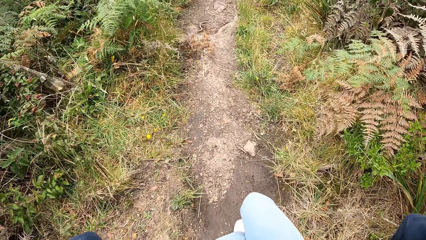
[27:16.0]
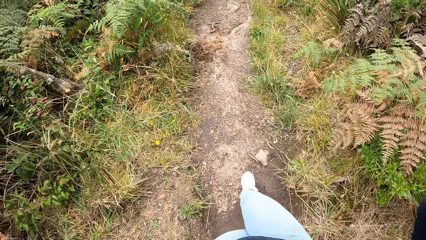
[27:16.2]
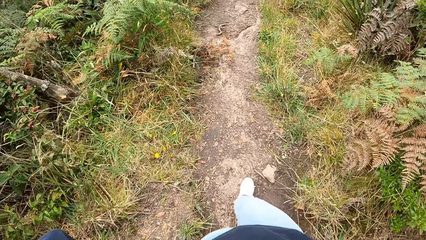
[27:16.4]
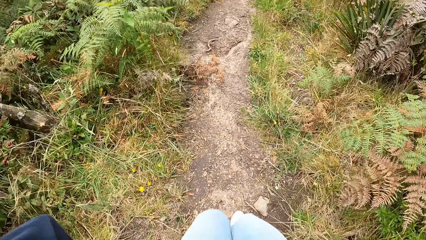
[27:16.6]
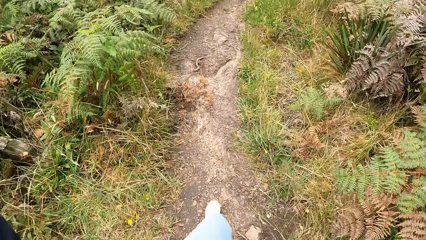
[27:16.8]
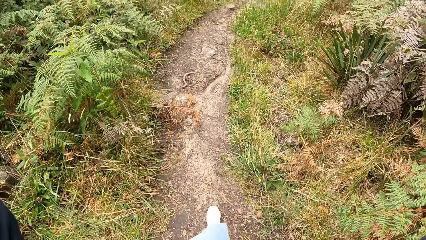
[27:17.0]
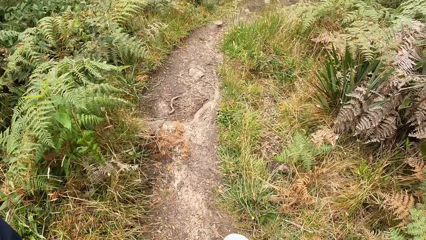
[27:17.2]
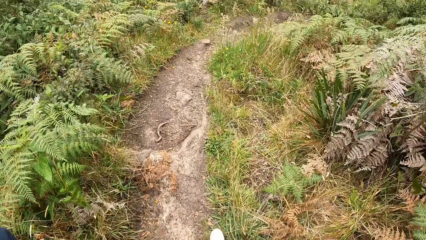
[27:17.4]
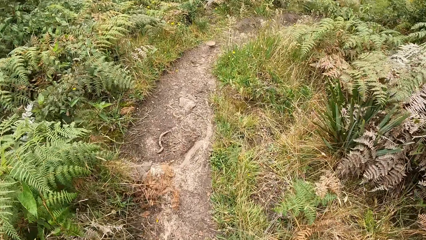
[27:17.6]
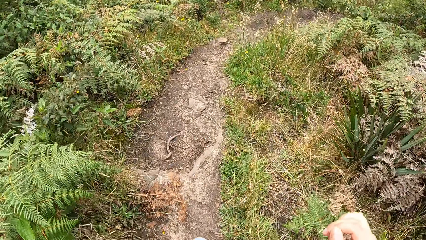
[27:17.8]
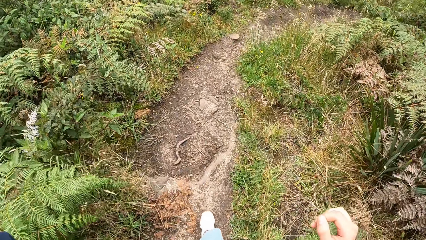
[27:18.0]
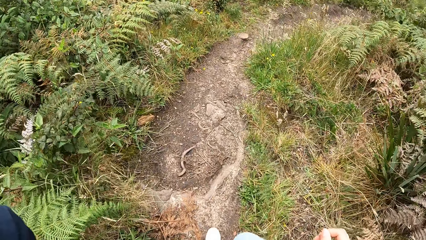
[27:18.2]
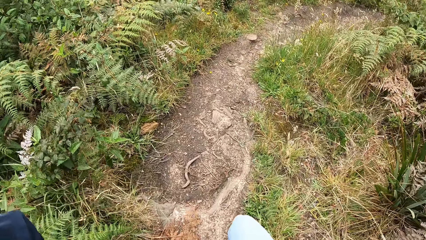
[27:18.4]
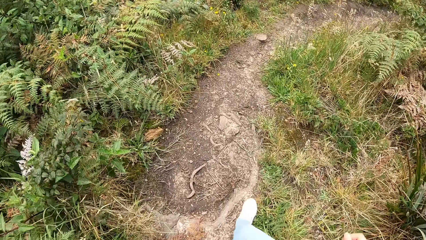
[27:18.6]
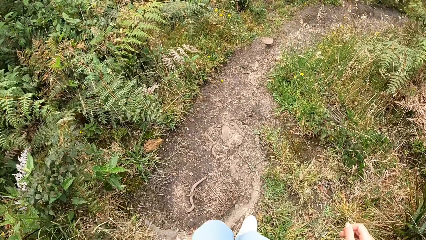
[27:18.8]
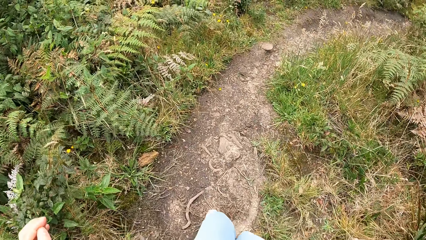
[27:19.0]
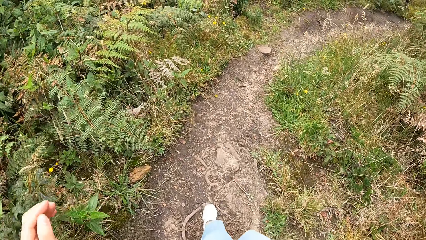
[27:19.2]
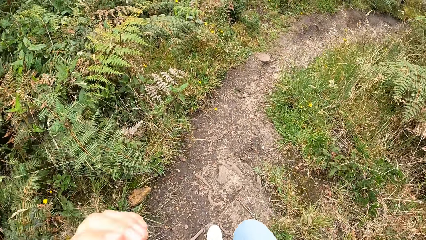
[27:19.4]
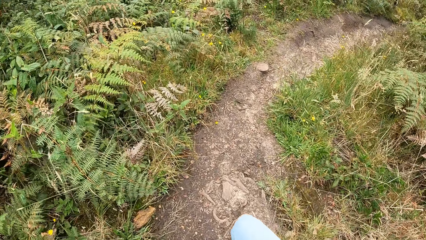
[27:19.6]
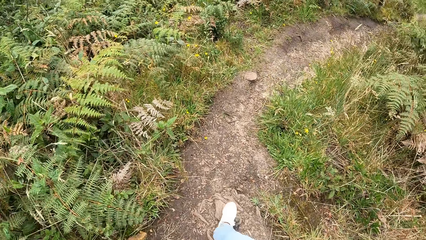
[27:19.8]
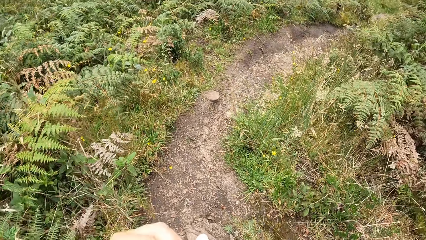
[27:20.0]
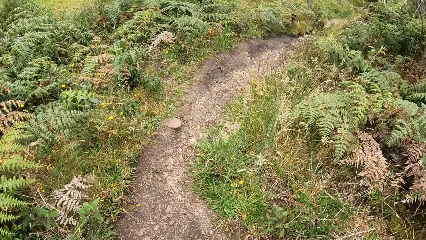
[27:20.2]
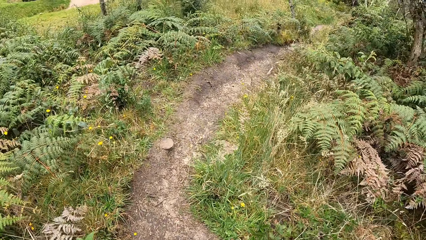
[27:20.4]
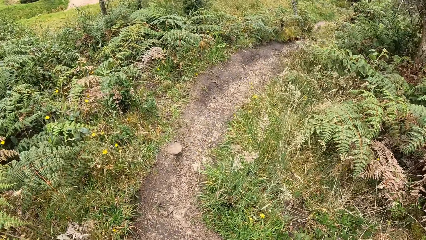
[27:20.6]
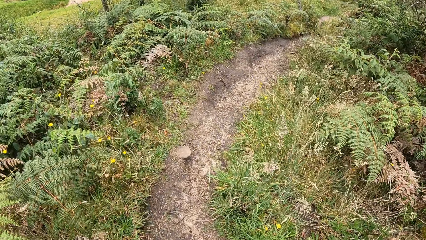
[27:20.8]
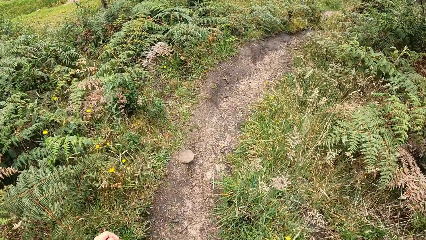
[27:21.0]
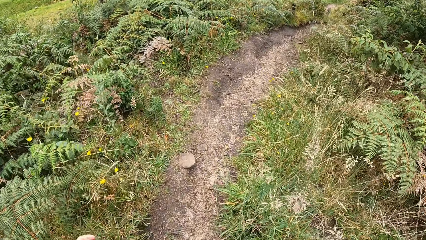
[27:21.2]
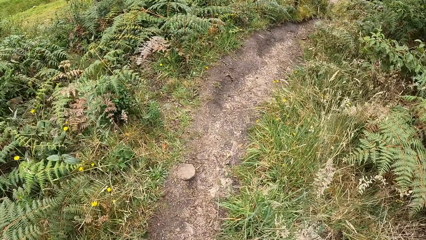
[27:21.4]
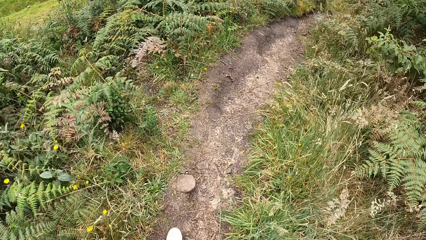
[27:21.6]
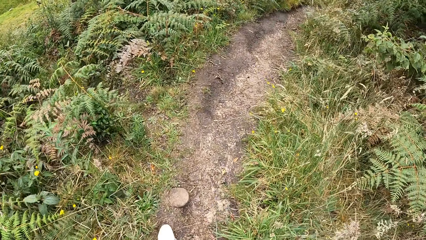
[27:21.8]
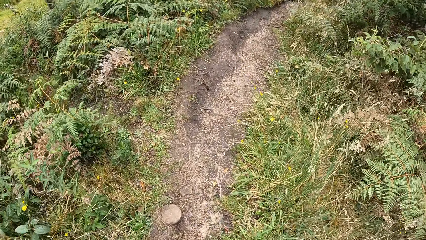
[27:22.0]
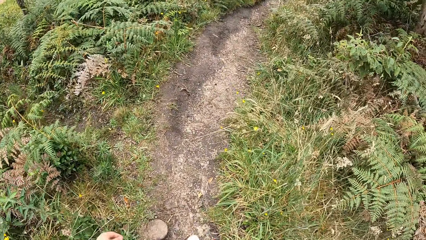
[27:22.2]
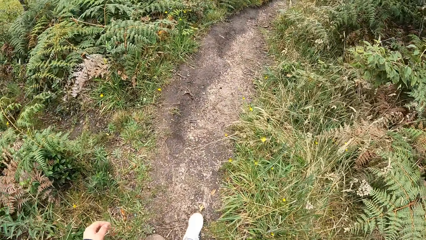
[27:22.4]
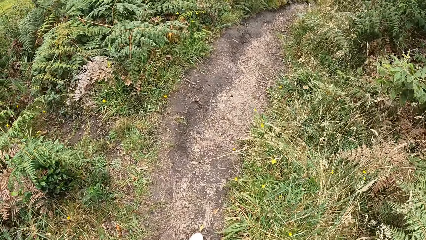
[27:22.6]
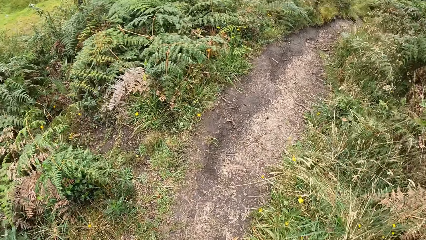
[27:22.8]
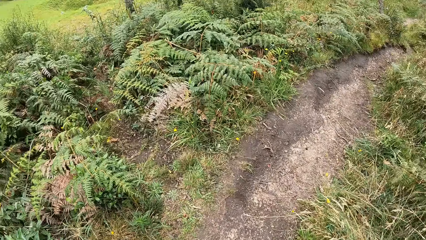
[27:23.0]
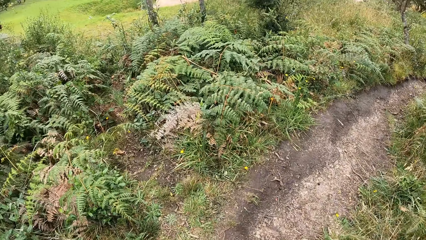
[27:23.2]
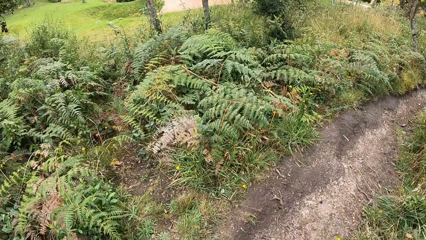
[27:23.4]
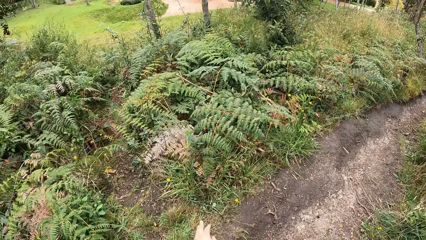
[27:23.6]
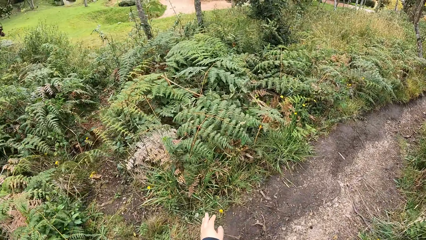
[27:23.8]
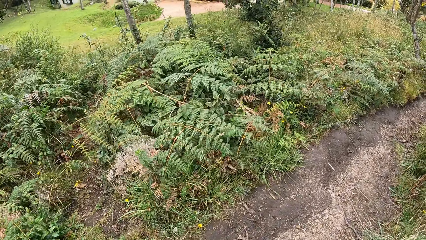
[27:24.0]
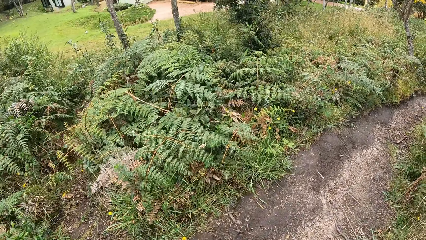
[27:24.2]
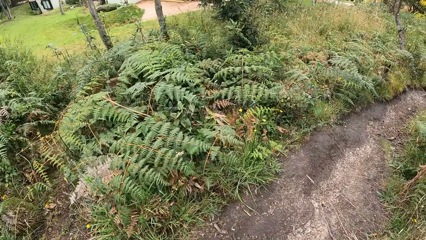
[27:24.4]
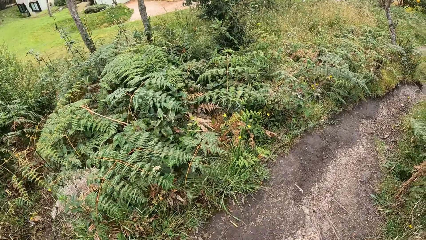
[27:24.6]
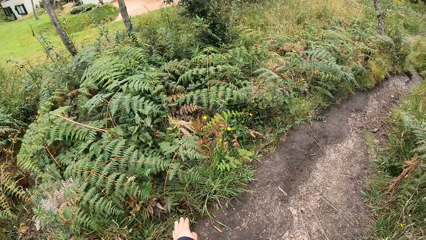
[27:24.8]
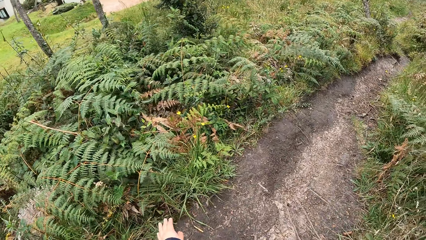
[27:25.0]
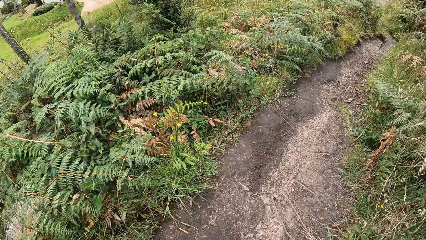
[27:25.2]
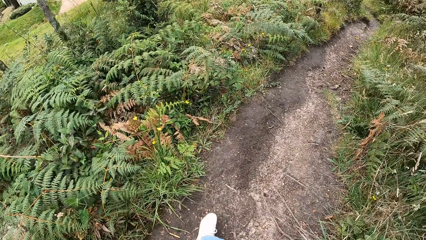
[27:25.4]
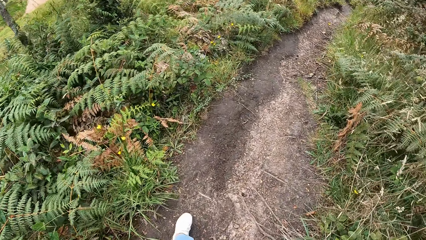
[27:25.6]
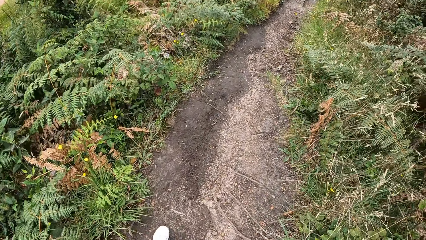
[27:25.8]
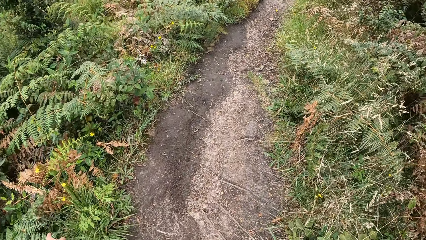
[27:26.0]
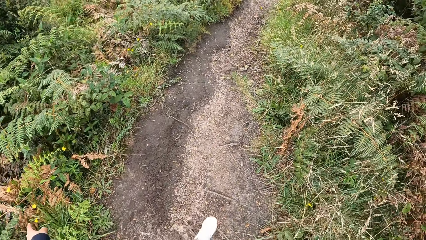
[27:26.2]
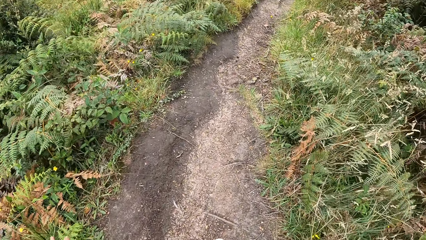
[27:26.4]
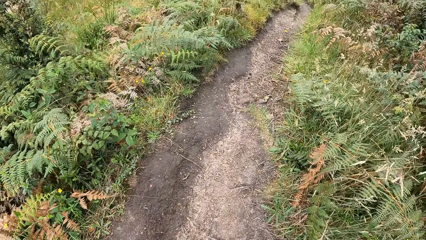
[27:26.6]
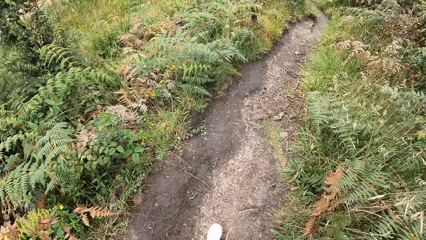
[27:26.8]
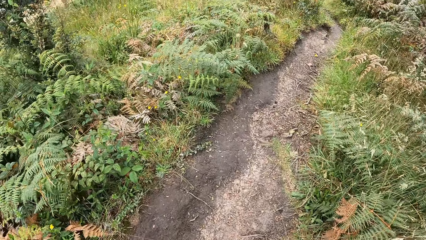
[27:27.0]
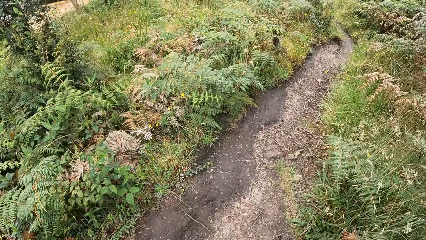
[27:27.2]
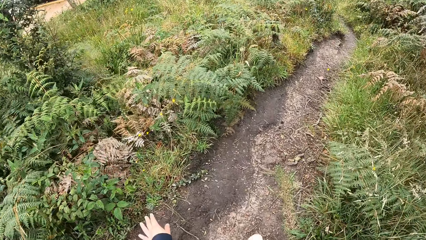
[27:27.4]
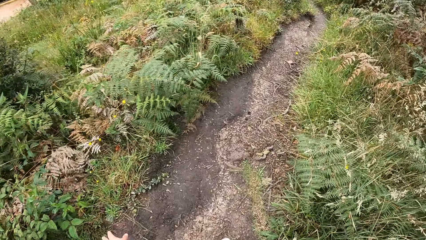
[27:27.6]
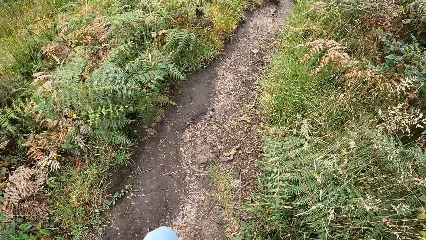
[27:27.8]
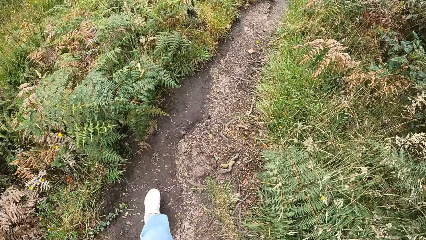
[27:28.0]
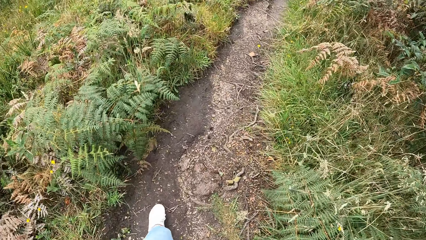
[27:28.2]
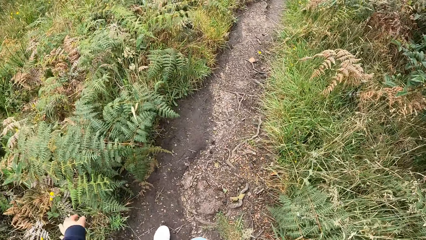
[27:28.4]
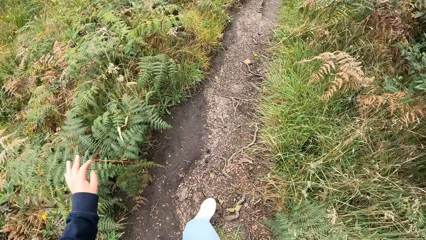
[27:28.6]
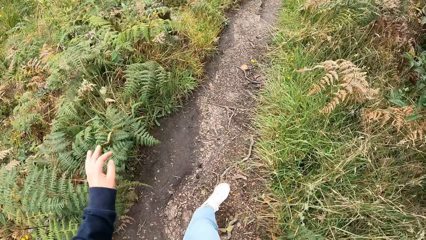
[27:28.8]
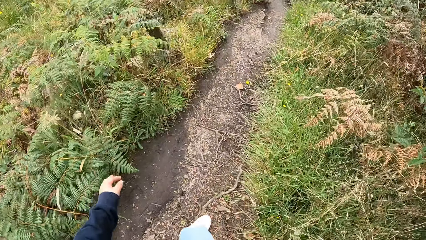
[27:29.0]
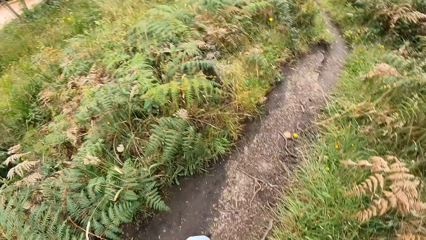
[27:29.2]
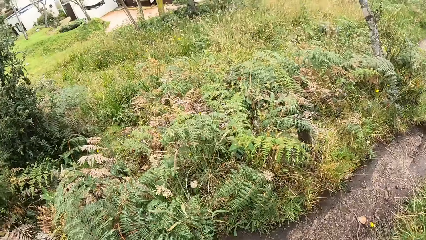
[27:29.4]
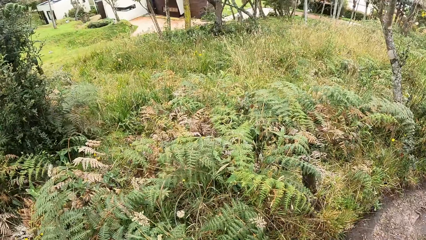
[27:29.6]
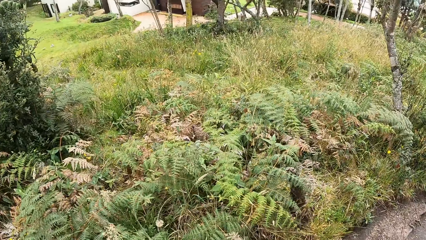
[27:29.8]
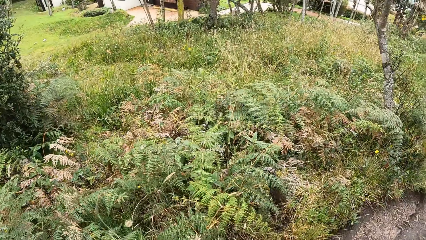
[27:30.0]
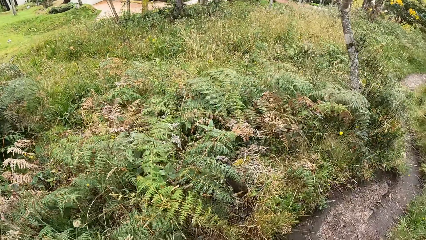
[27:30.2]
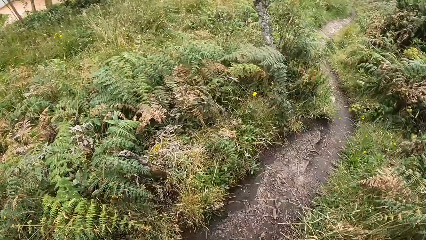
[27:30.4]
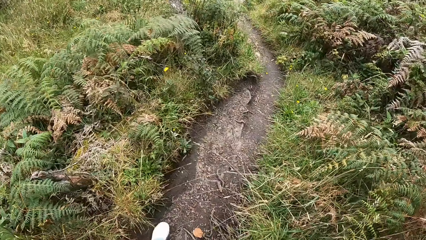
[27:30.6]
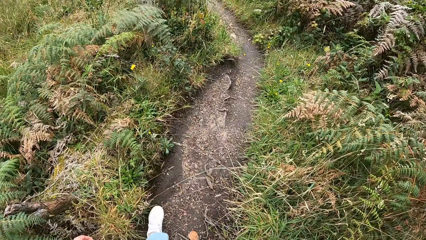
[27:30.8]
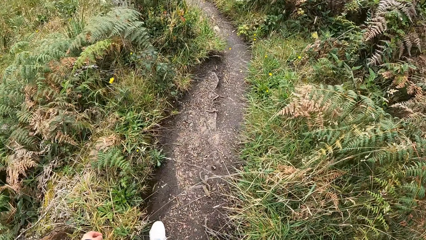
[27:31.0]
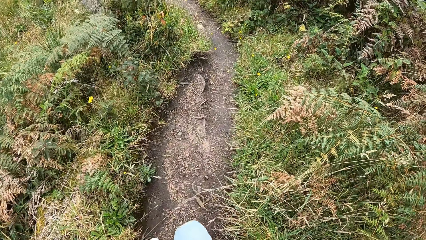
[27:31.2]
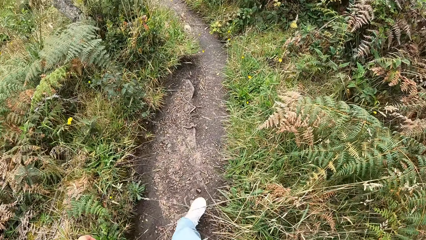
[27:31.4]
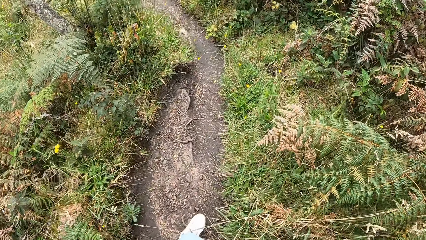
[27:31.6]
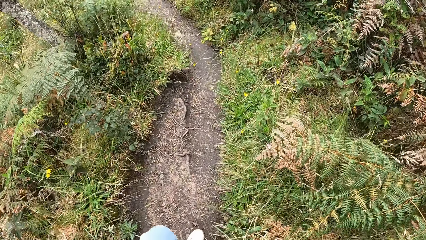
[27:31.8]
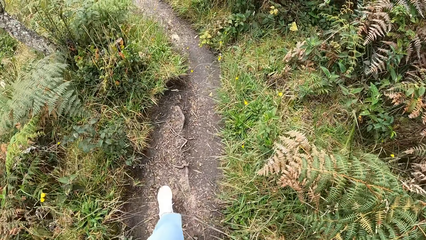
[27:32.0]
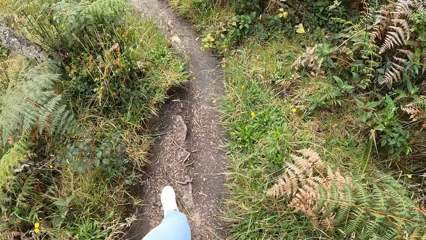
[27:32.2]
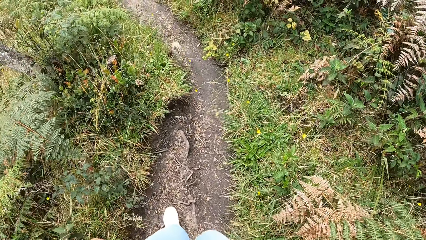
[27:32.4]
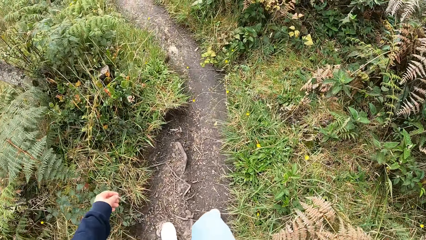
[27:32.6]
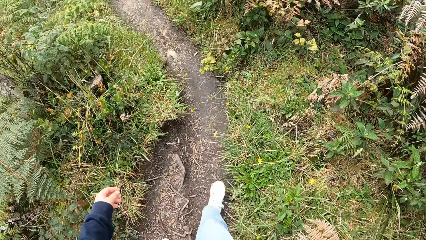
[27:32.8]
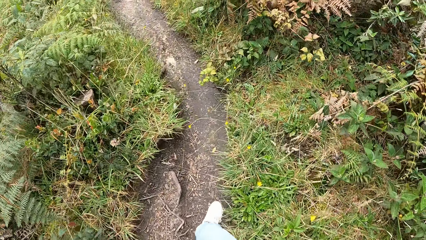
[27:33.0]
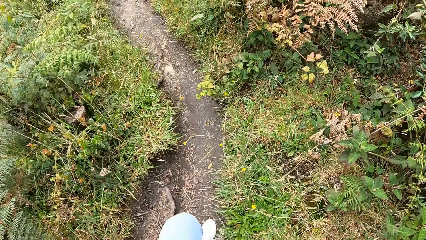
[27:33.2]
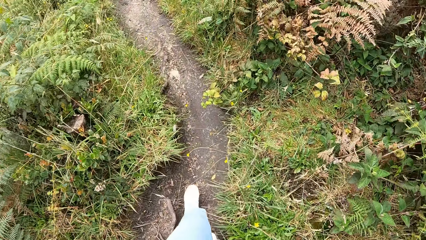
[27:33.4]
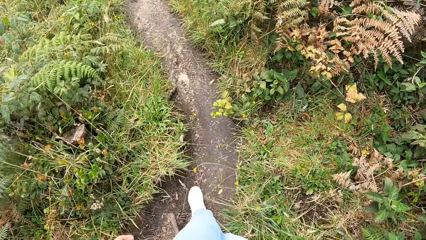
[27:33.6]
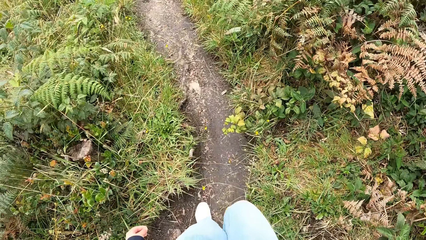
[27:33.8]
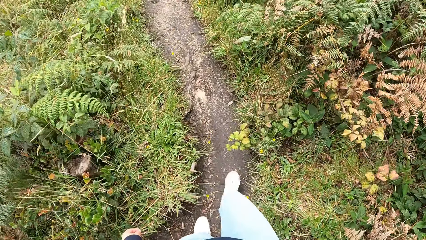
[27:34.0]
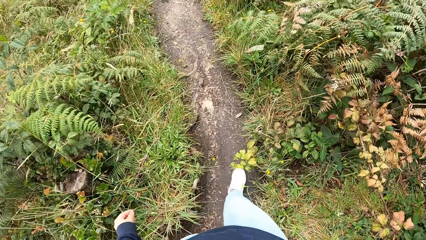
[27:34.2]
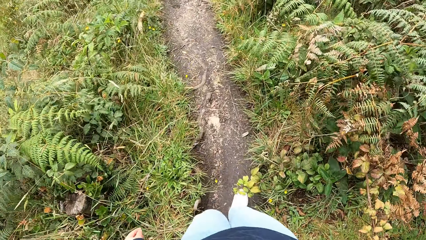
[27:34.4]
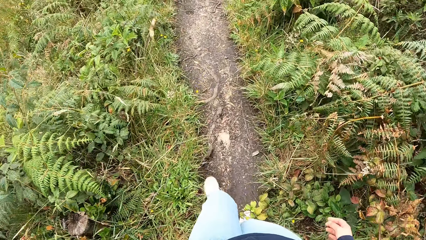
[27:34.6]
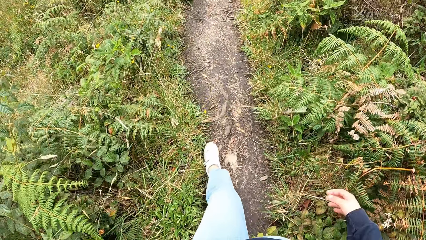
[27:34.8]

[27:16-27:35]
The camera wearer walks on a pathway.
